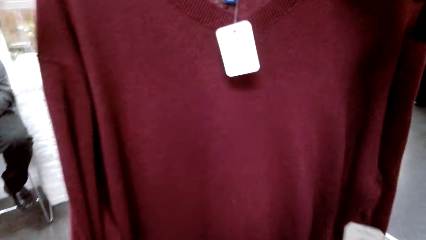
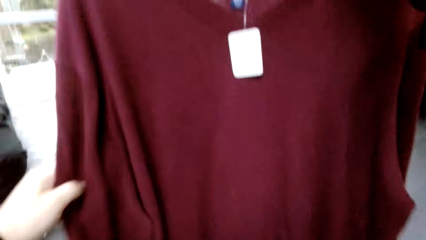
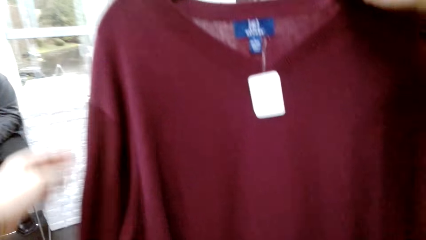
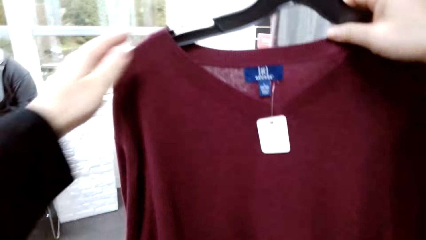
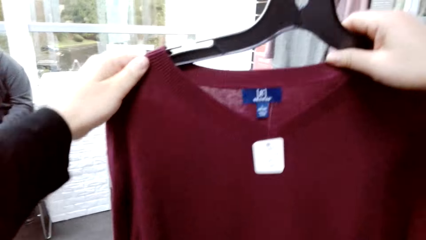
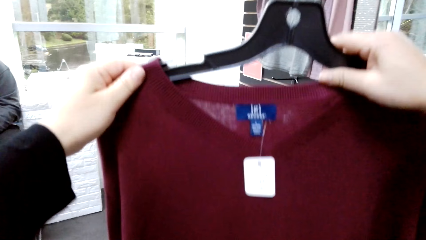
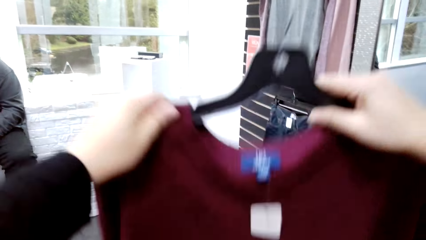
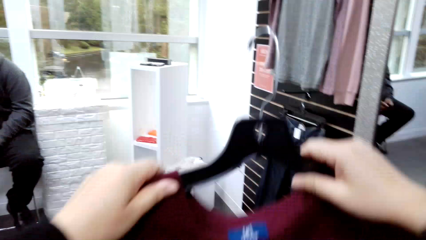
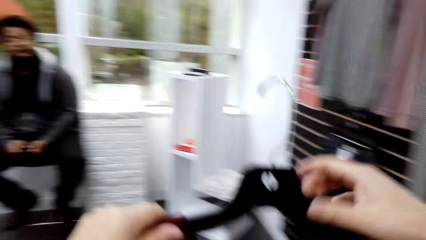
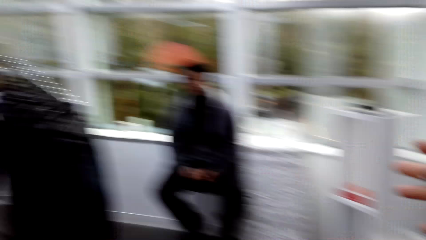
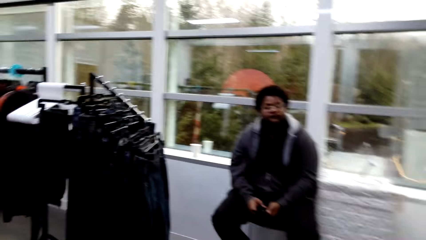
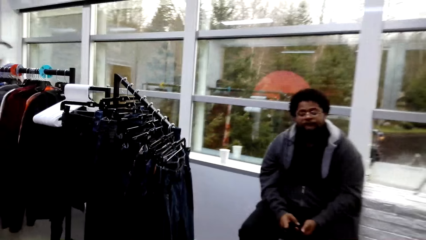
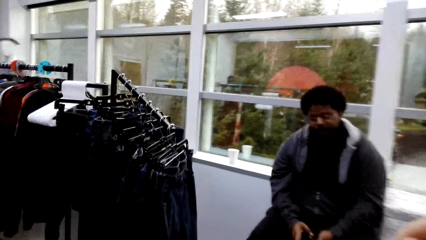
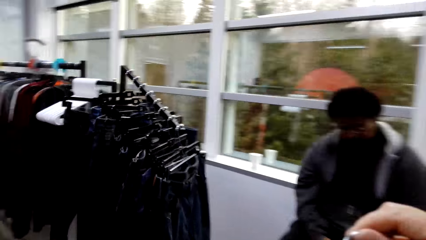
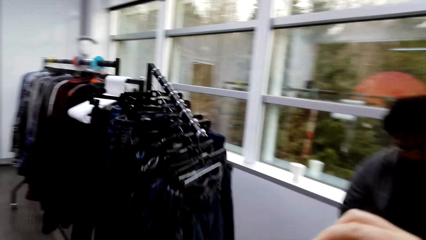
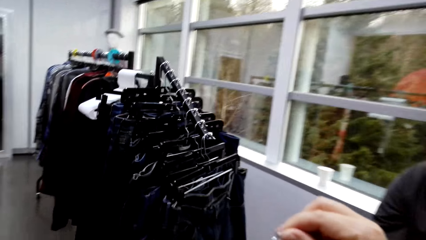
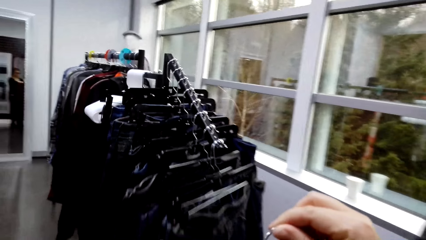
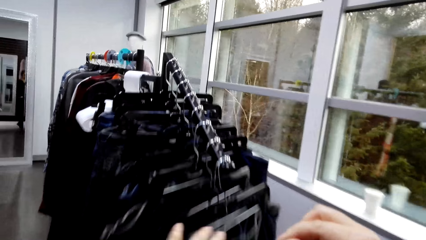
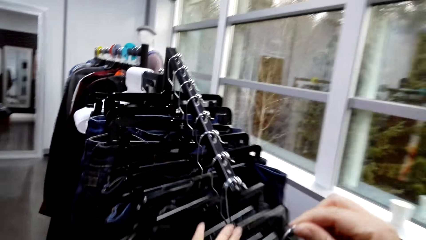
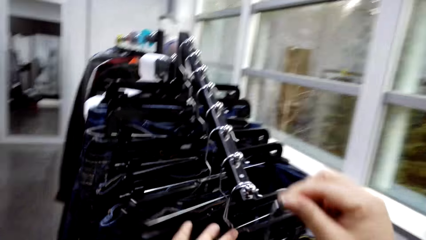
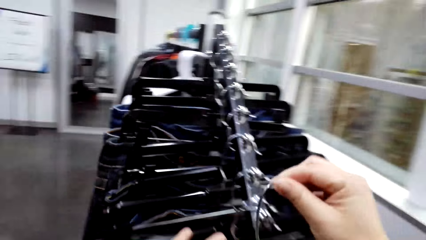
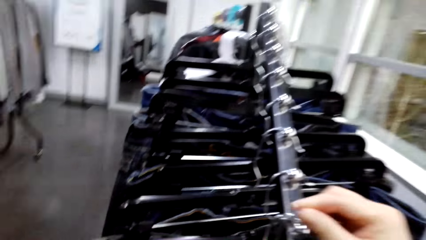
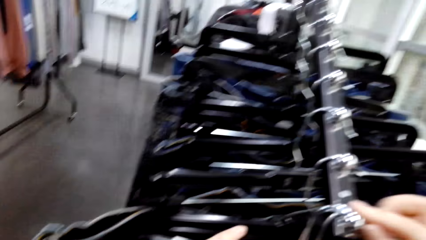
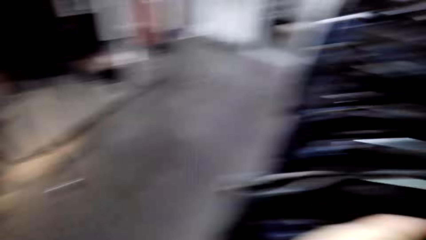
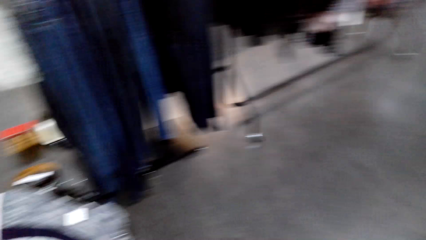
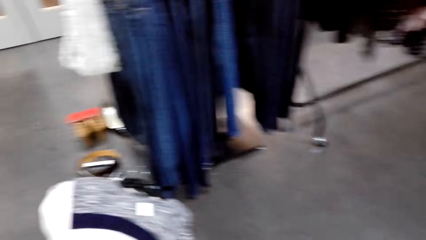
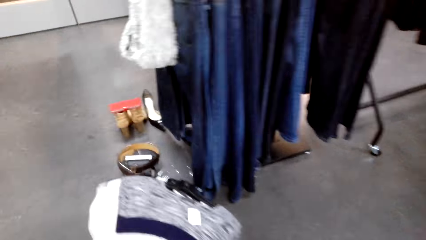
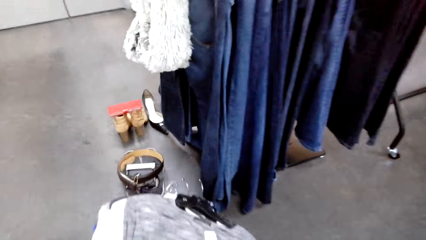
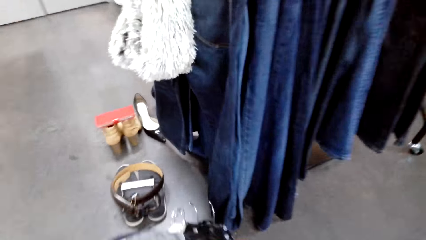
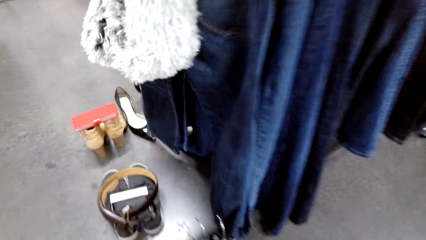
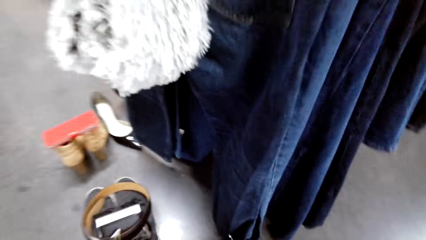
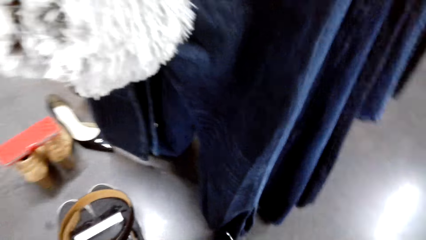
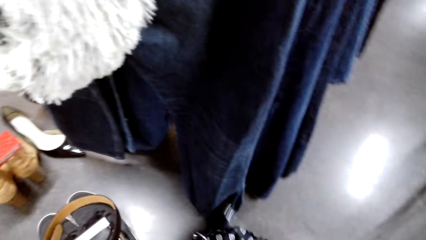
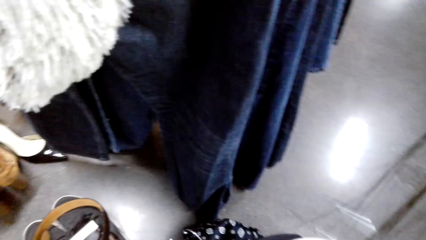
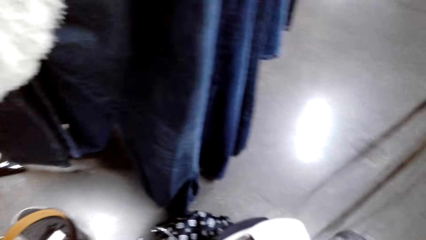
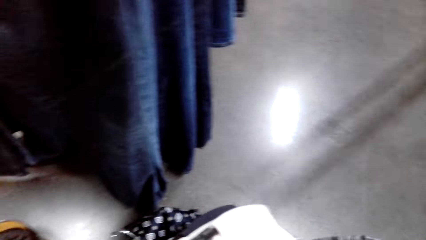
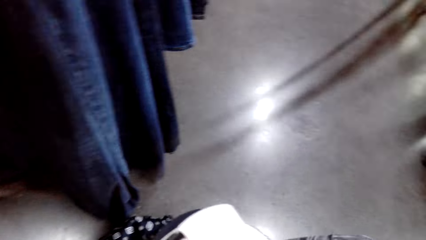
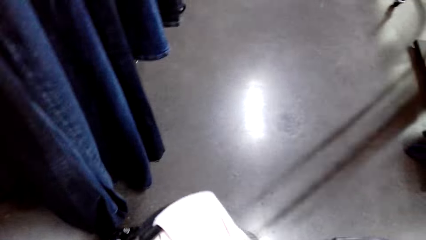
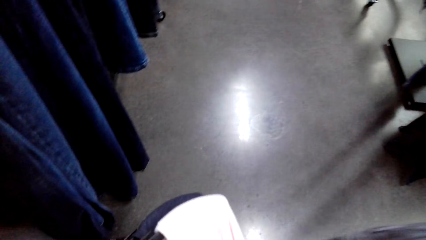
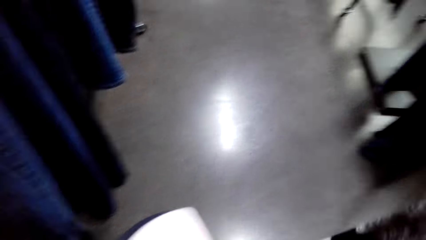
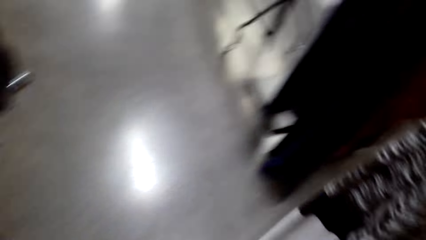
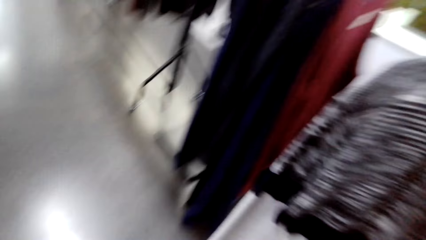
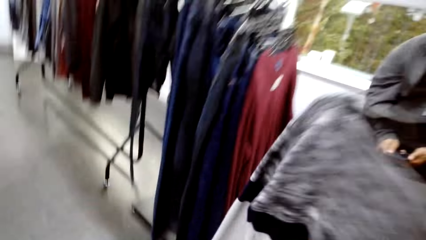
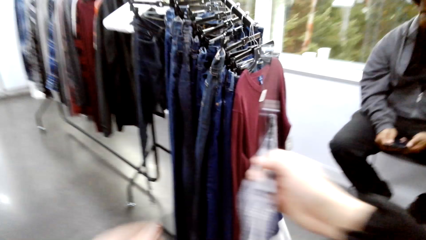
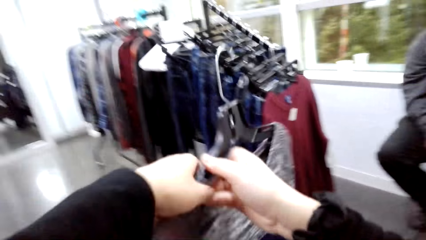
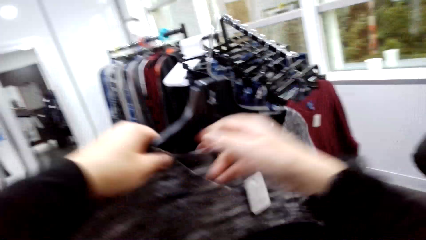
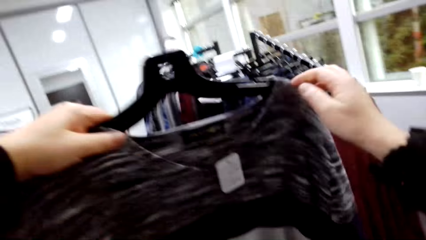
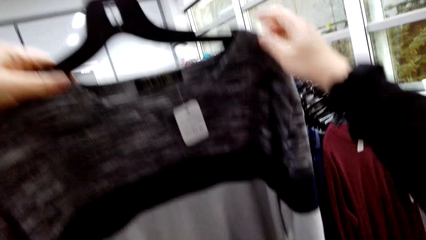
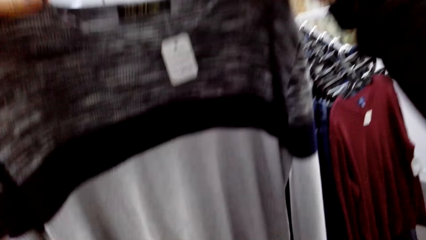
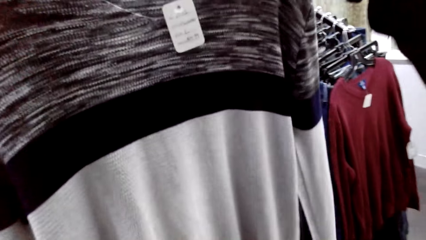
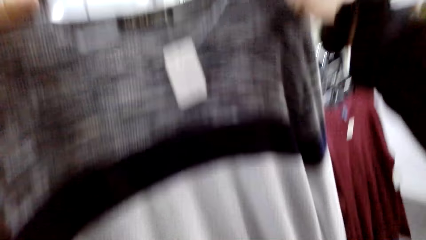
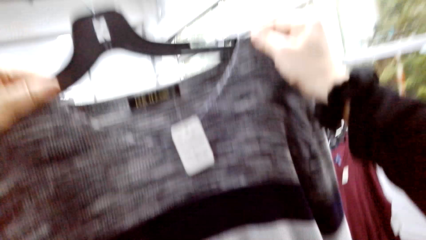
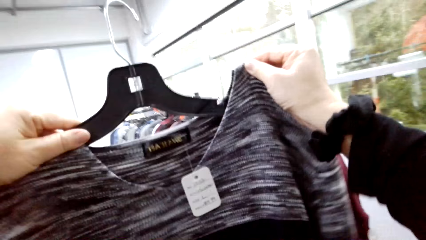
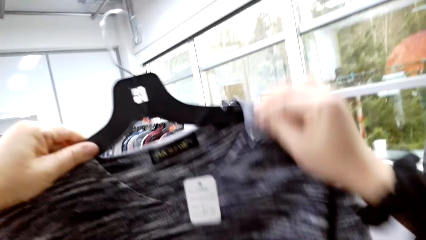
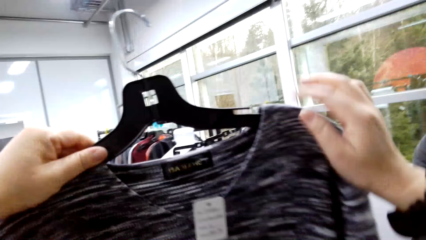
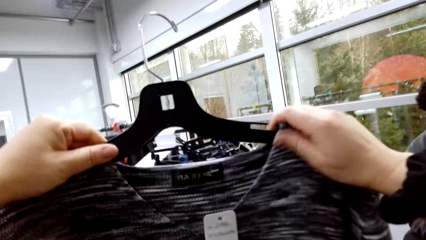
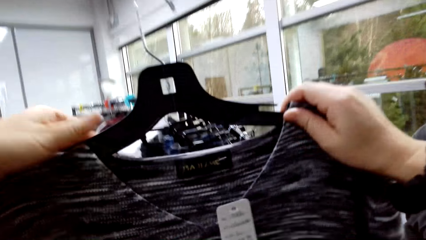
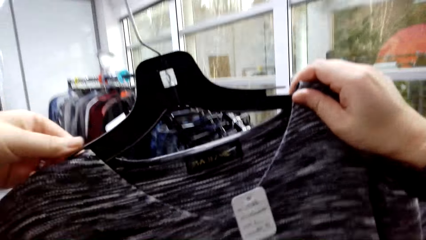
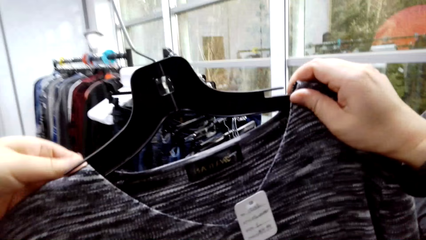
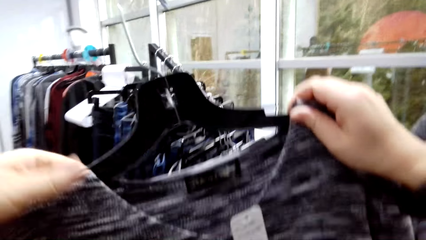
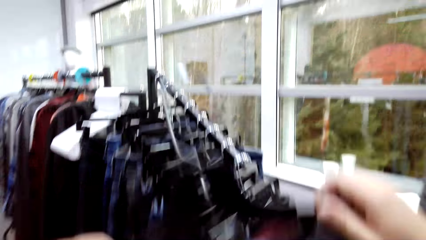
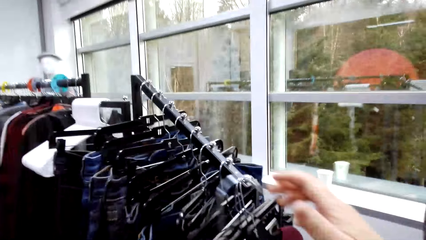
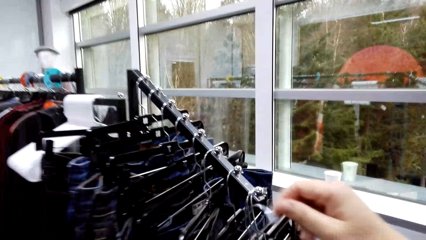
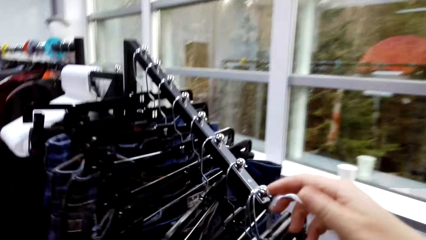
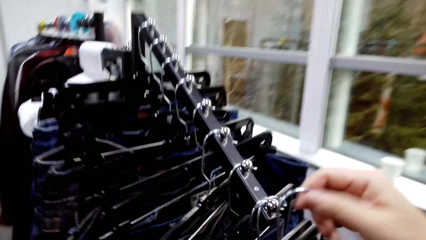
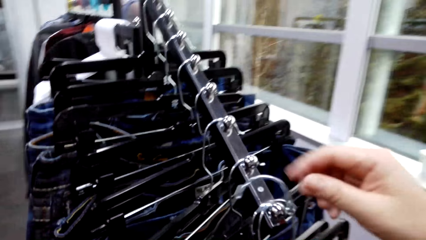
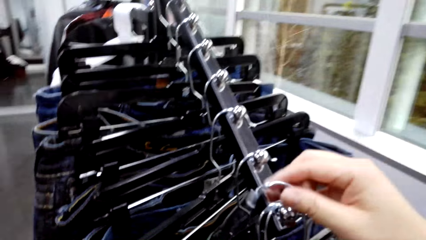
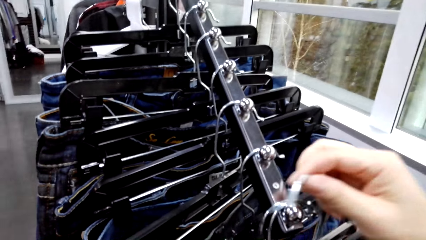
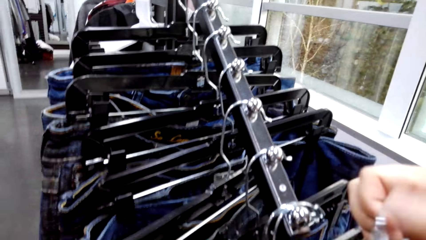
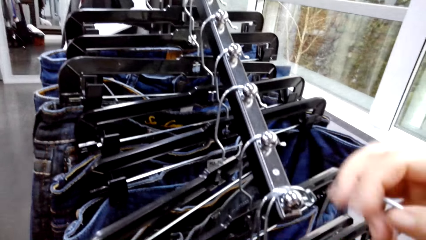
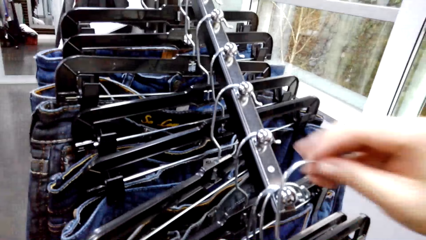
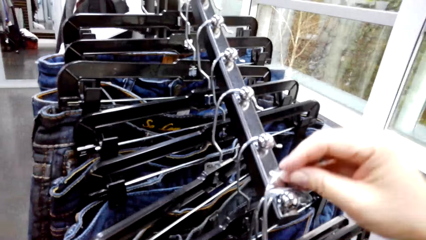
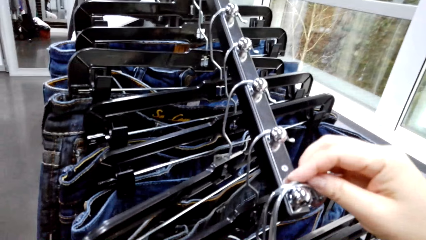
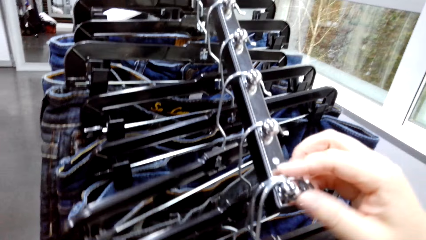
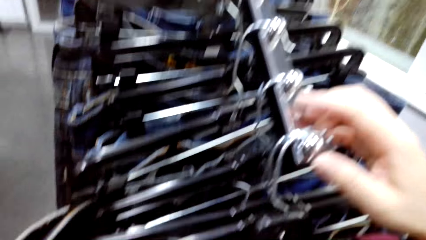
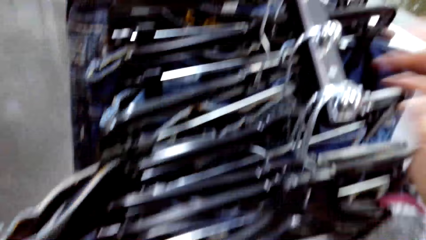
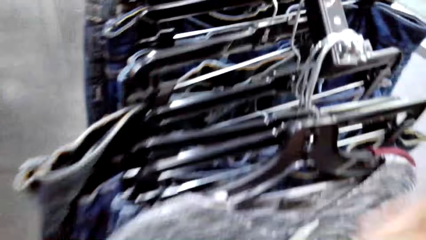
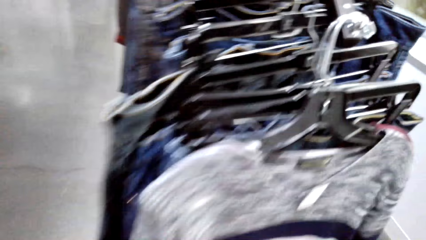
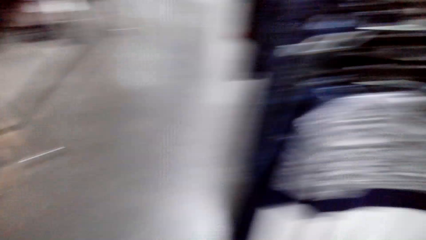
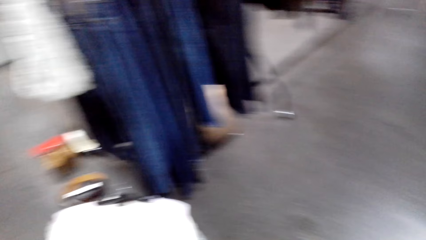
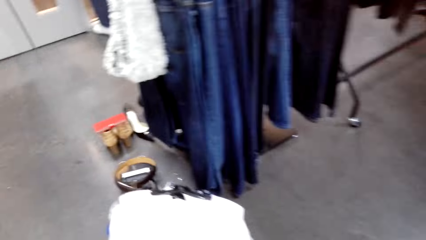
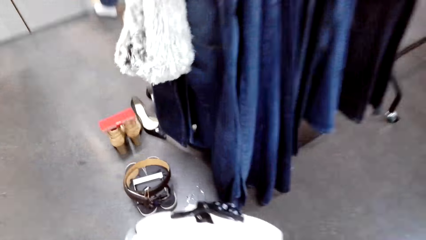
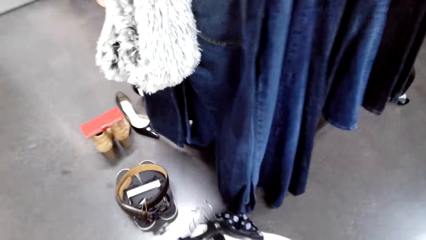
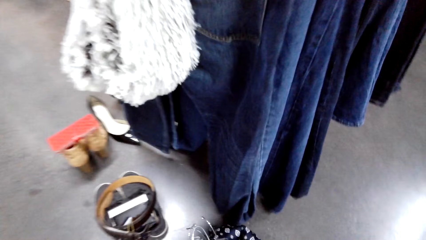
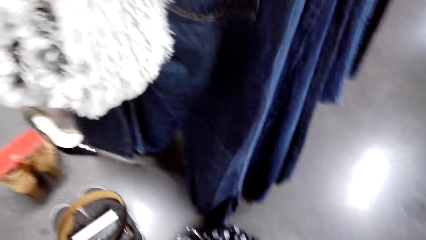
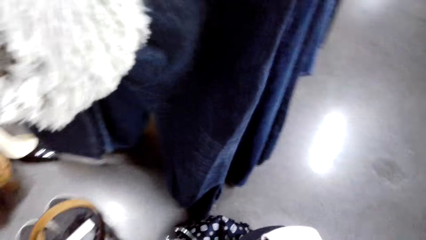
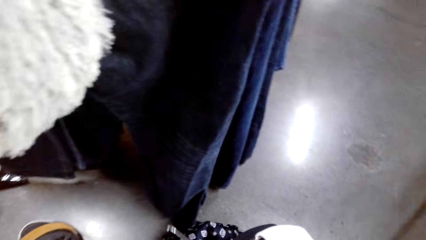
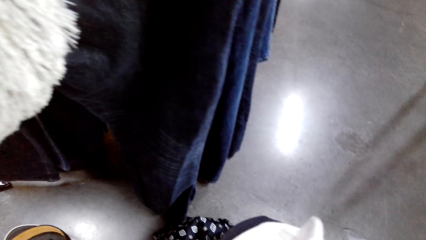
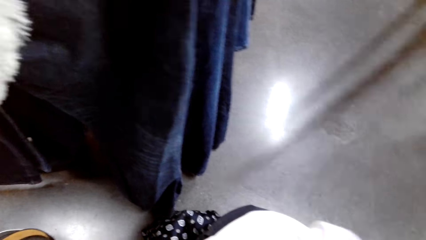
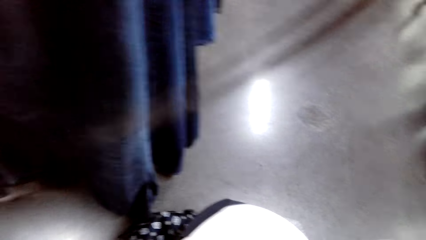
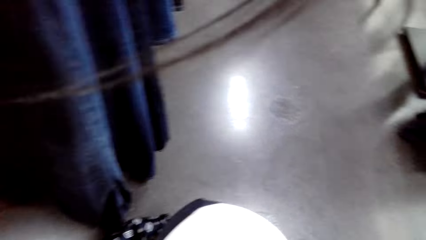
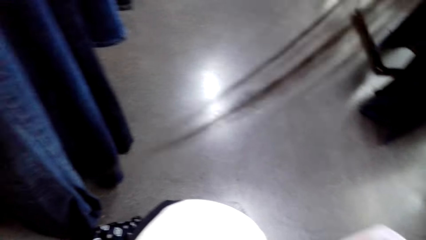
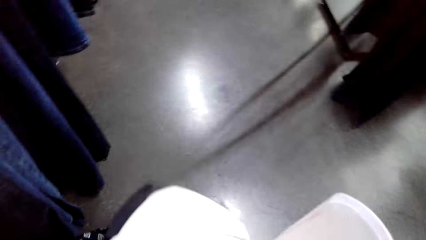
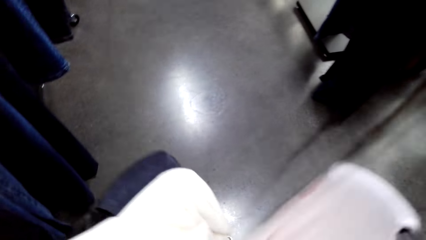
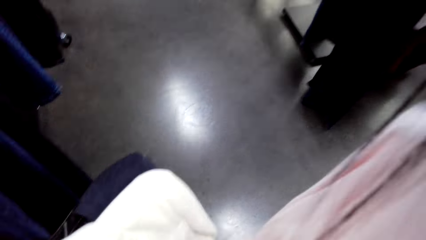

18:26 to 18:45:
The camera wearer hangs a sweater on a hook. They hang the sweater on a hook again.
